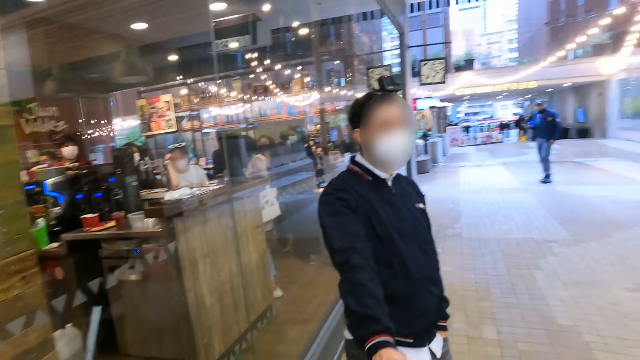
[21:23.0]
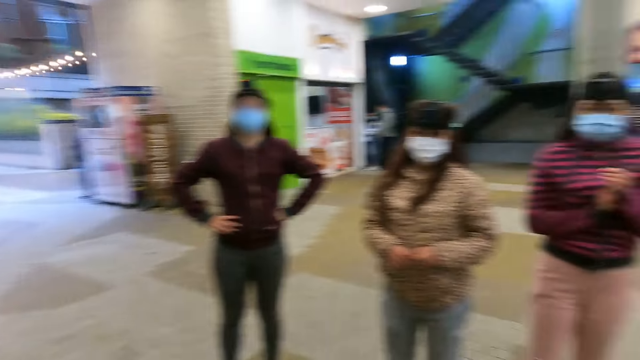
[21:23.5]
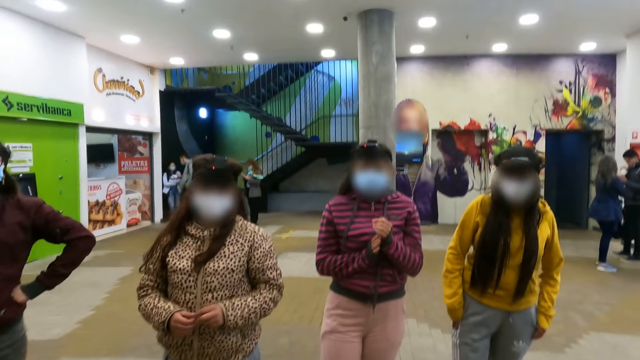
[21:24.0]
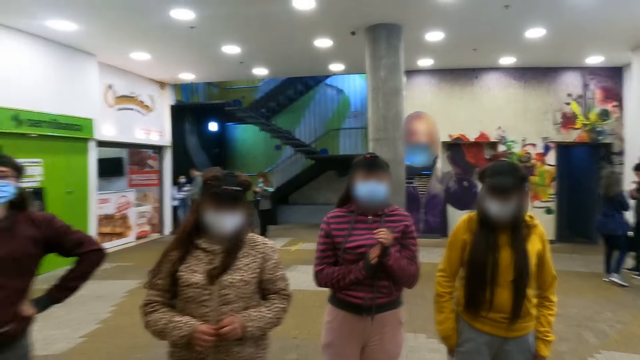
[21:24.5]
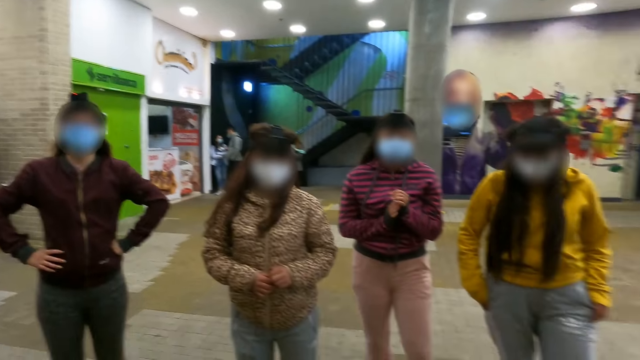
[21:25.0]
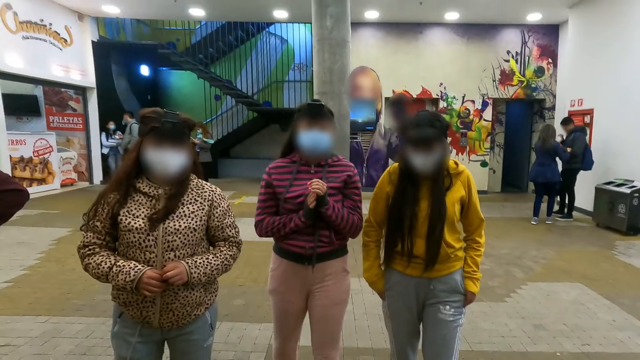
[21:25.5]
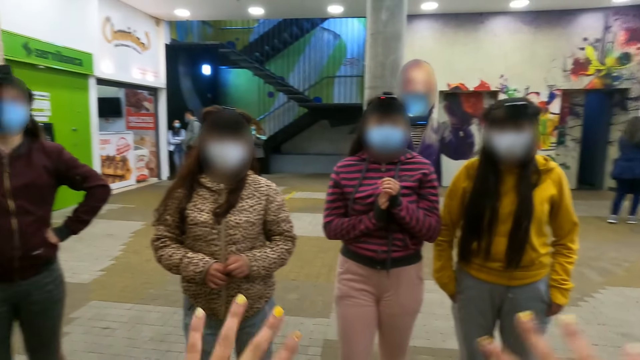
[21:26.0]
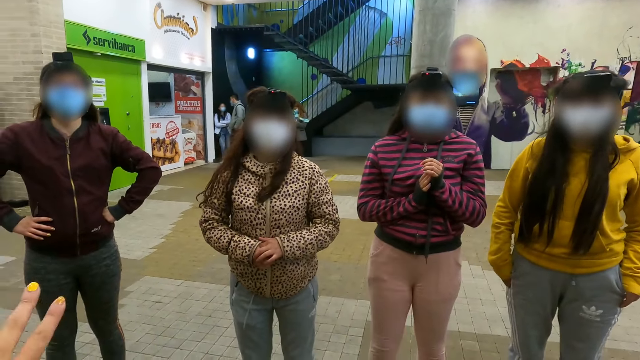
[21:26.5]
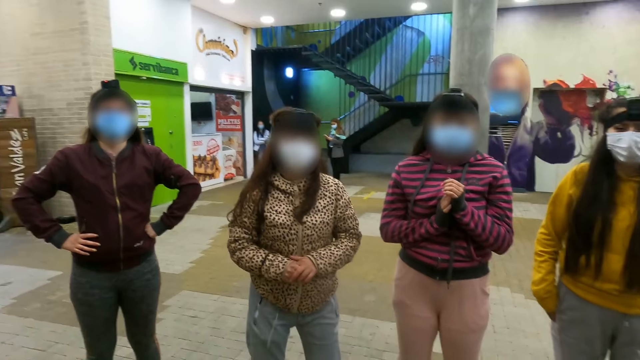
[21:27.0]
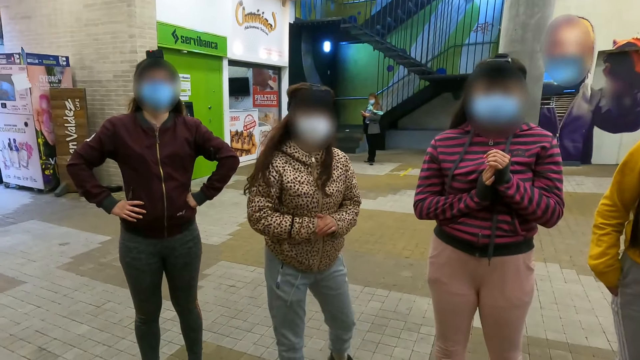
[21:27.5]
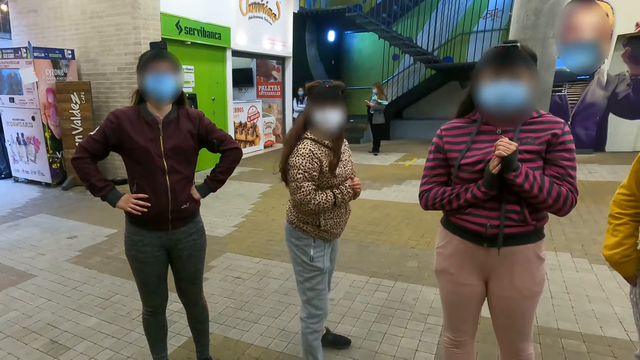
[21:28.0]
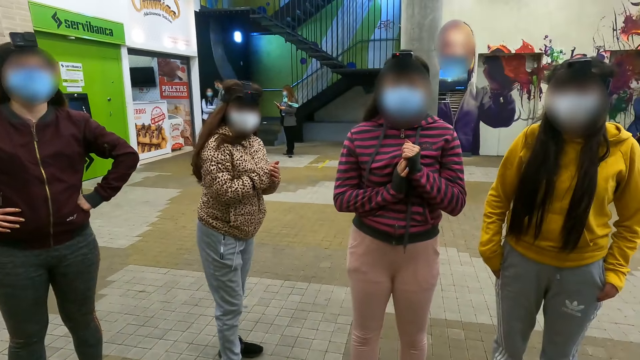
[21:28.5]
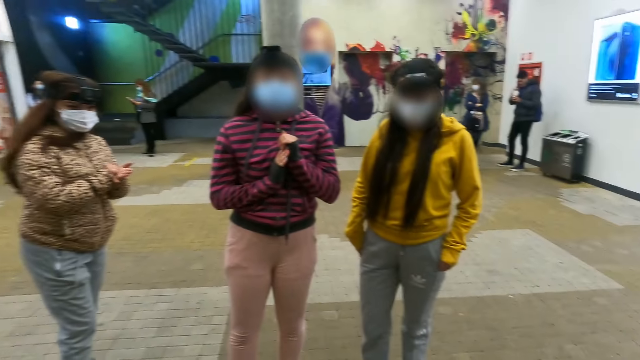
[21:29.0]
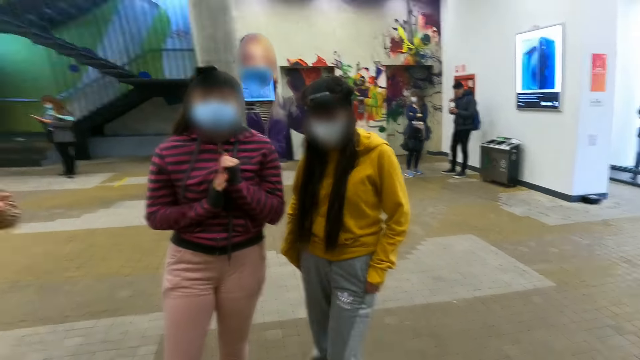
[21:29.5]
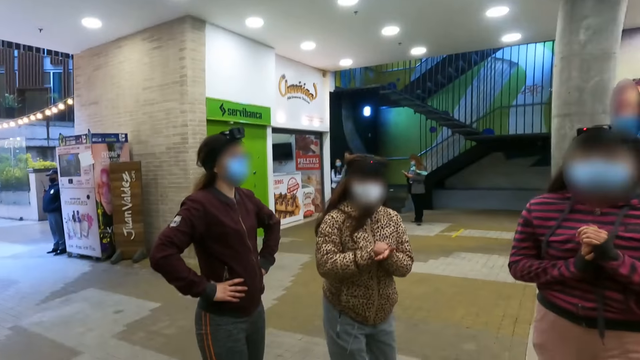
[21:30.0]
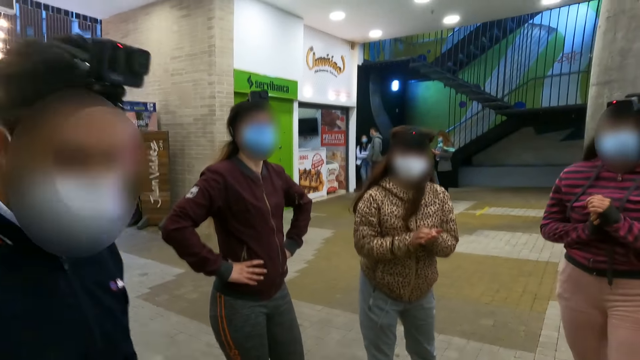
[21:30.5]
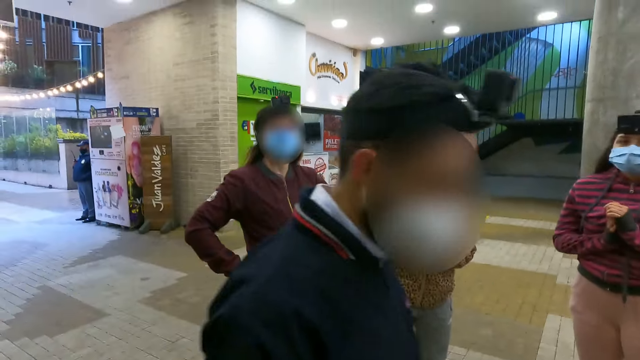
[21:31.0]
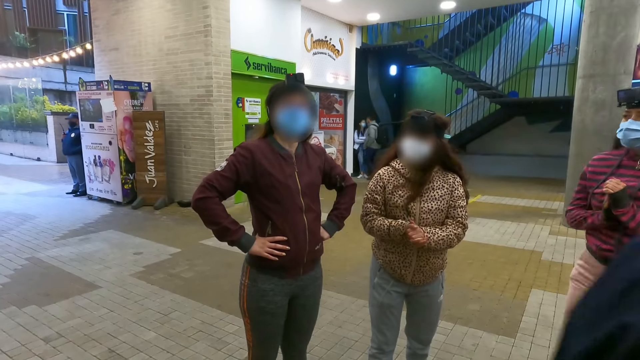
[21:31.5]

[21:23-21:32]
The camera wearer looks at a man. The man interacts with the camera wearer. The camera wearer turns right and converses with a woman, a second woman, a third woman and a fourth woman. They lift hands.

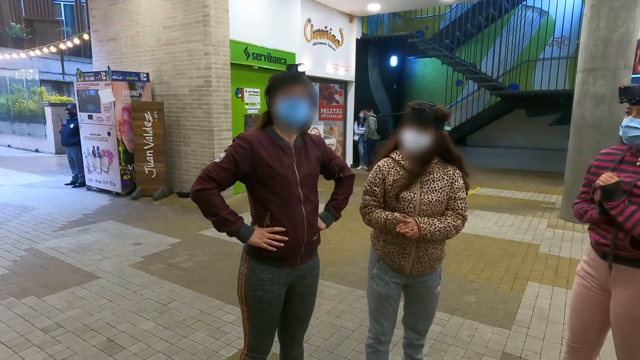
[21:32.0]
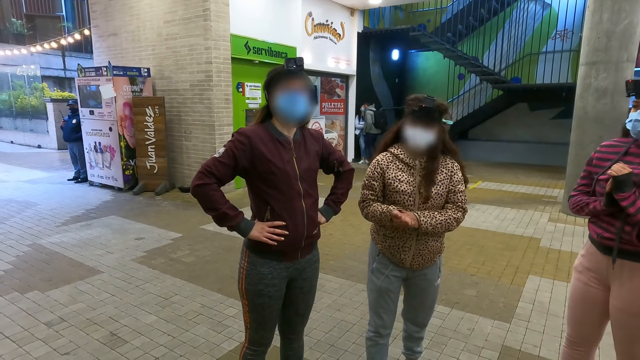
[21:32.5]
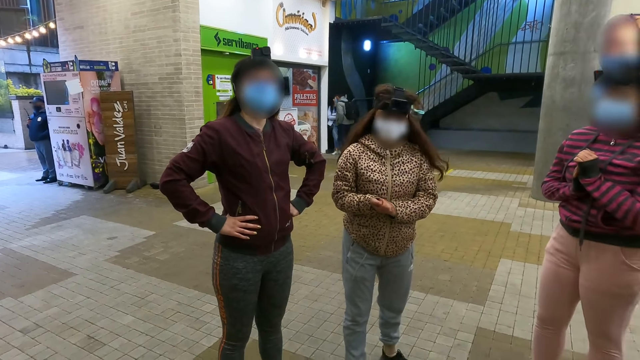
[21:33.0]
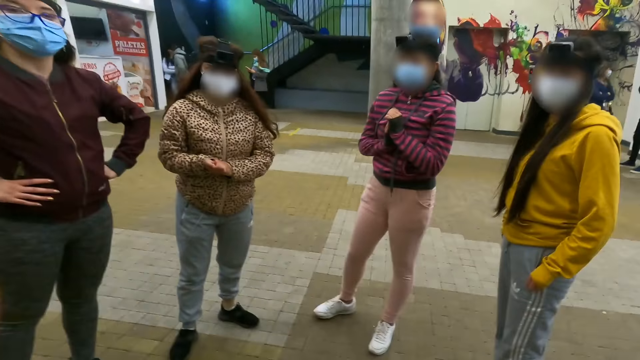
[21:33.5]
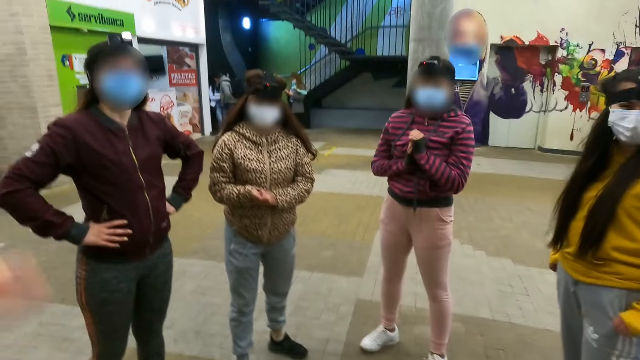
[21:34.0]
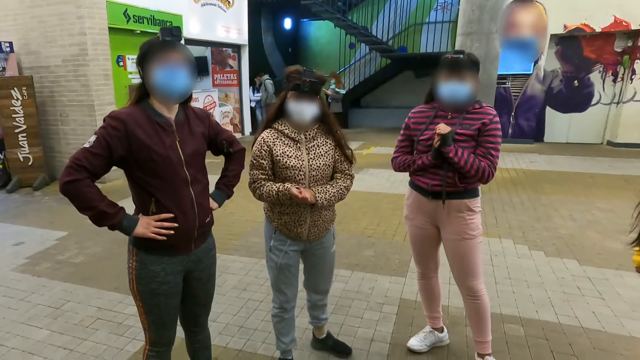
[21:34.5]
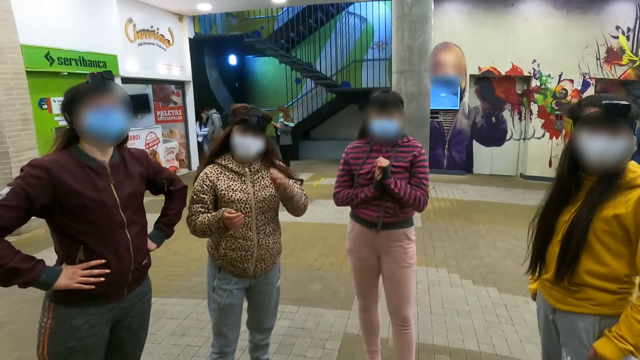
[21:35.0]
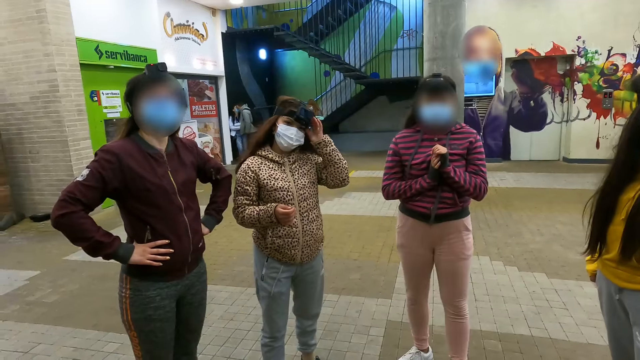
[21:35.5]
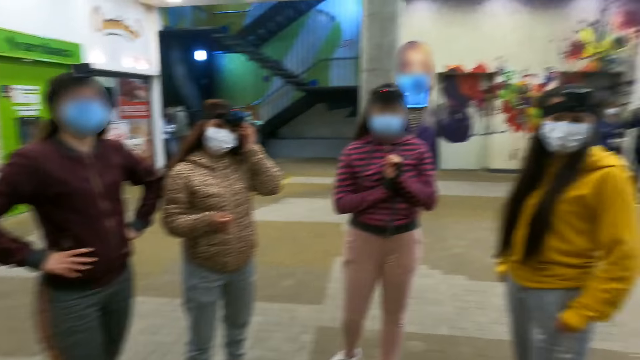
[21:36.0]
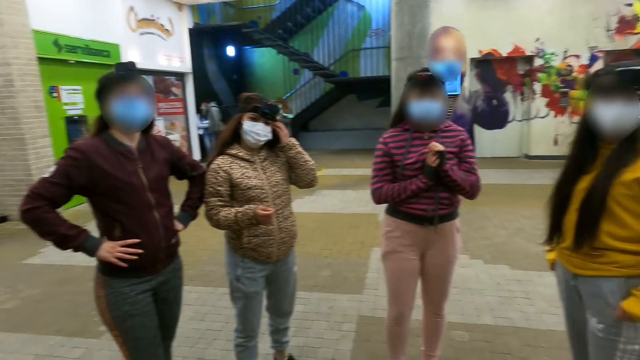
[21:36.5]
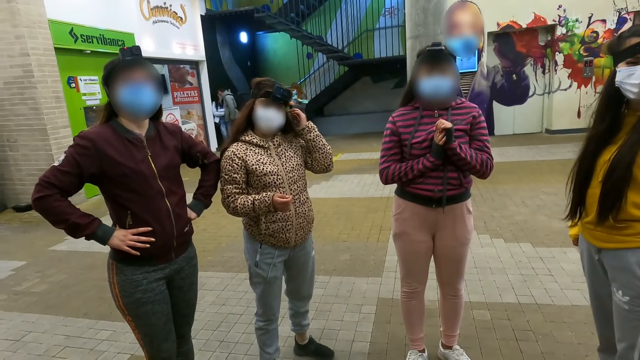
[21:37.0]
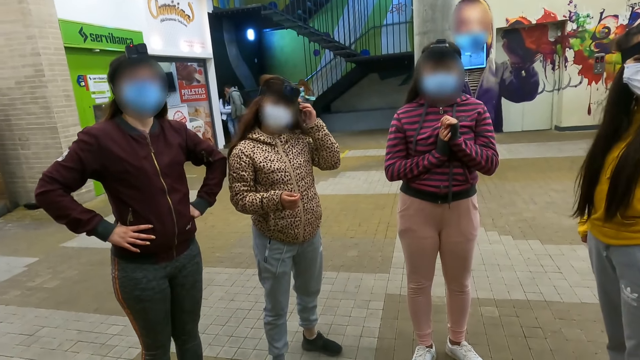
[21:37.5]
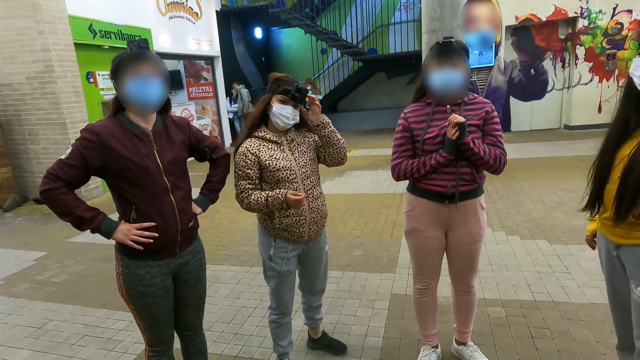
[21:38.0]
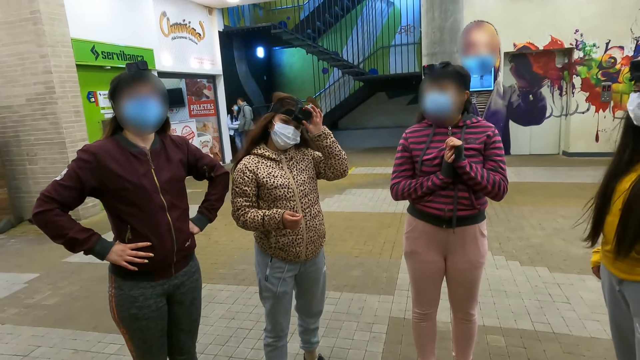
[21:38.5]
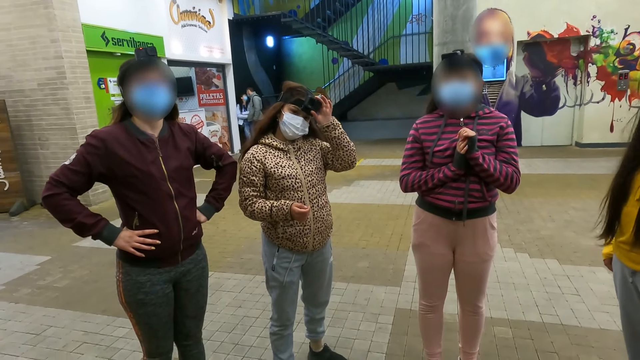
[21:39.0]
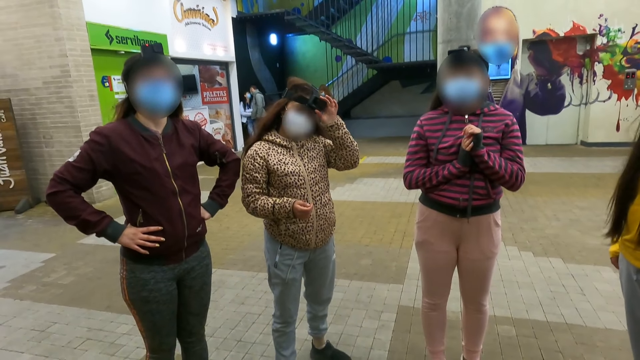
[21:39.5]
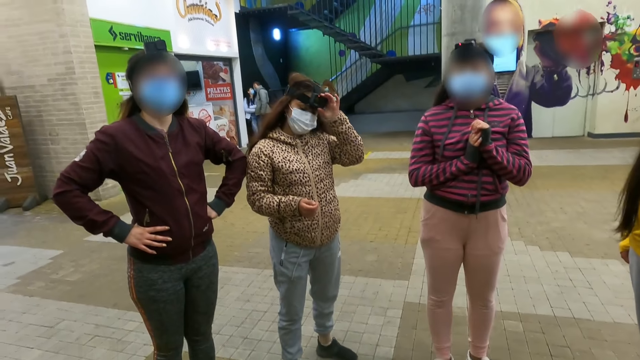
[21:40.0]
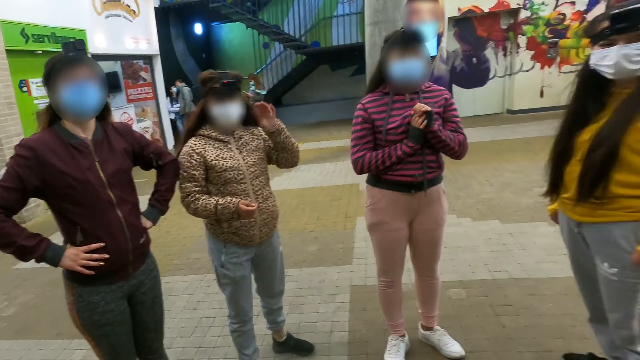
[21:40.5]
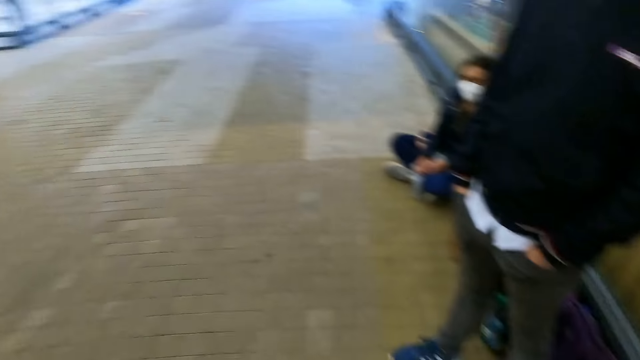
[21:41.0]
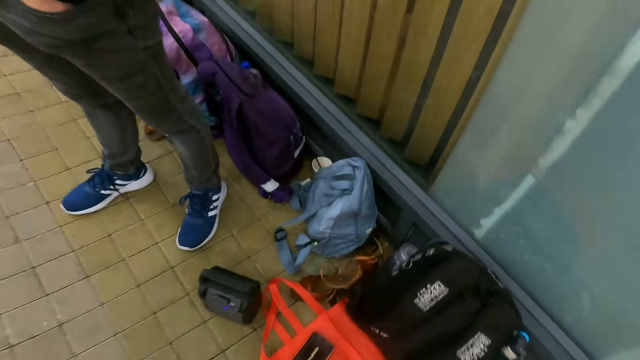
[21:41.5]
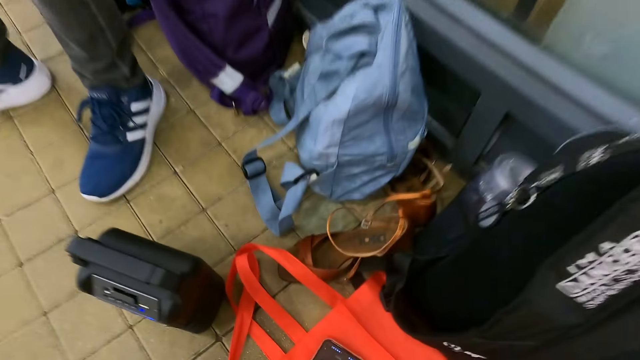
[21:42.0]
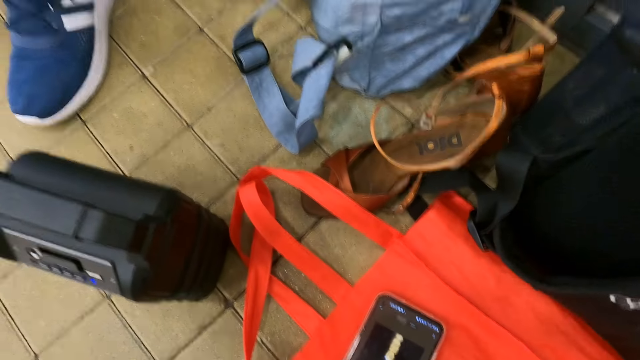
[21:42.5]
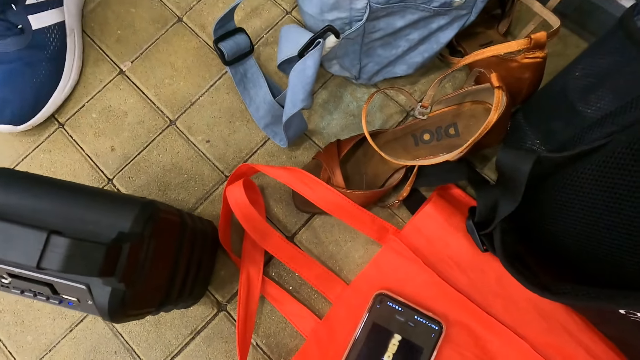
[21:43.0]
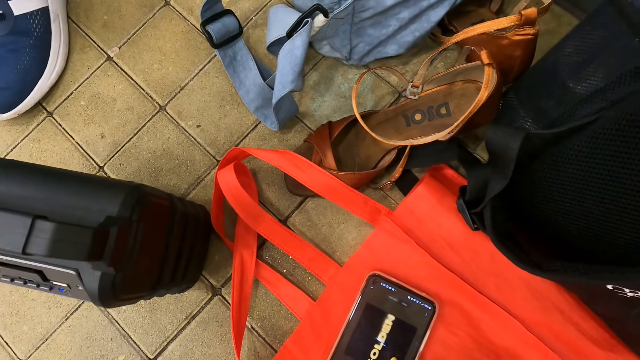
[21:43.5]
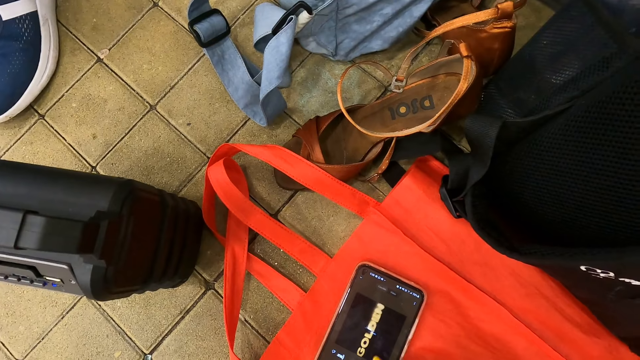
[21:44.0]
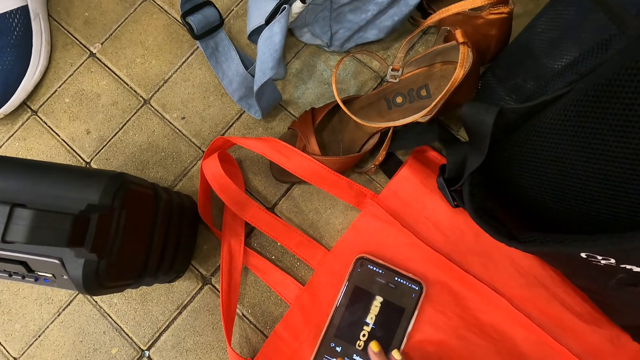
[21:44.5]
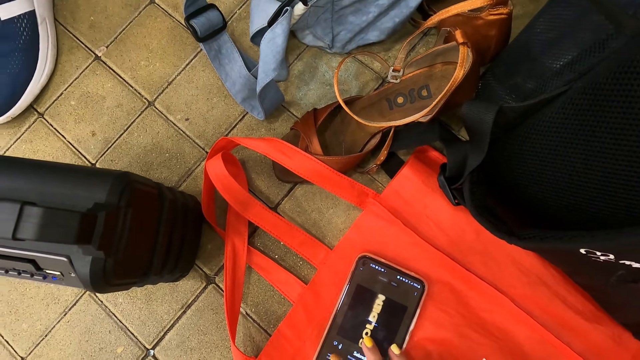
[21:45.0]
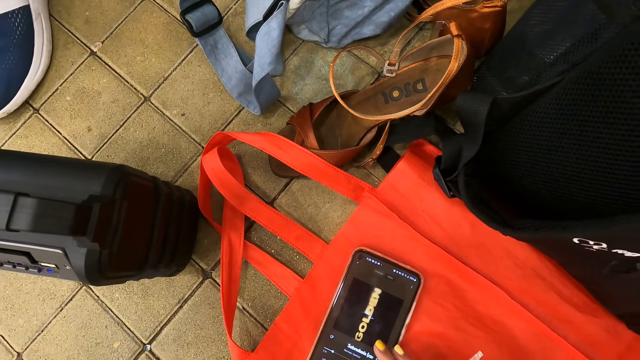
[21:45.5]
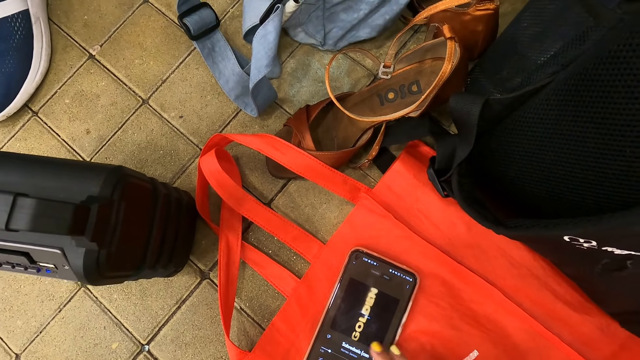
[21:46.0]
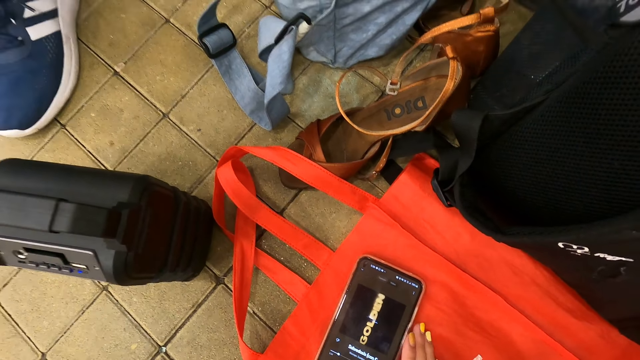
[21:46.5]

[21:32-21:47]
The camera wearer gestures. They turn back and operate a phone.
